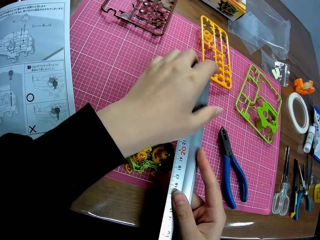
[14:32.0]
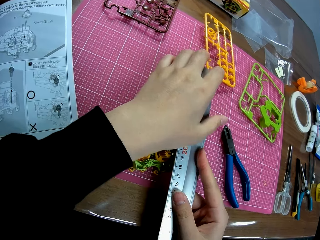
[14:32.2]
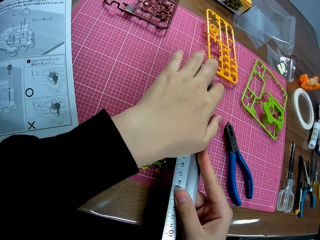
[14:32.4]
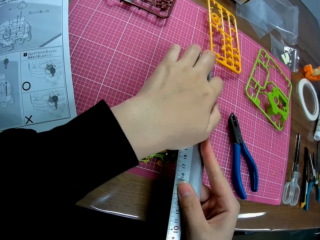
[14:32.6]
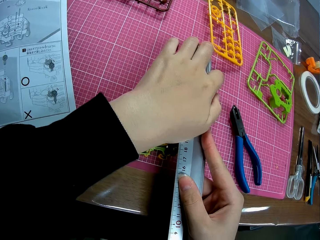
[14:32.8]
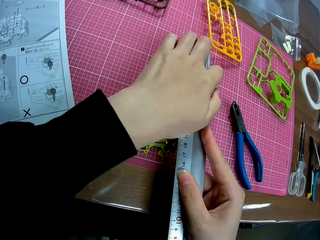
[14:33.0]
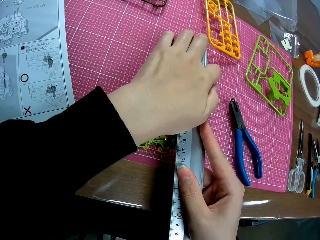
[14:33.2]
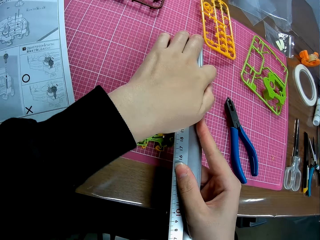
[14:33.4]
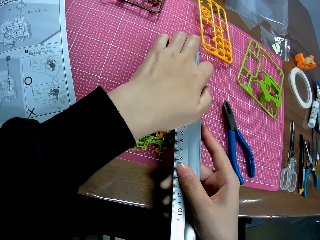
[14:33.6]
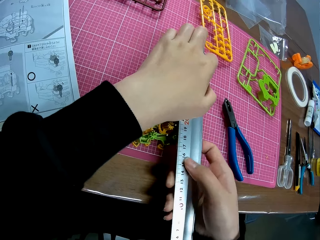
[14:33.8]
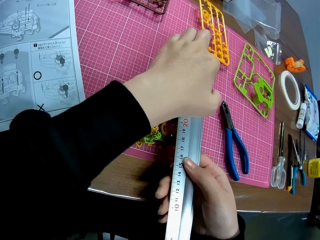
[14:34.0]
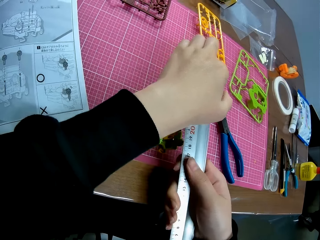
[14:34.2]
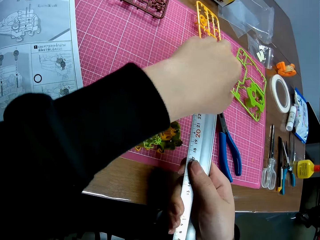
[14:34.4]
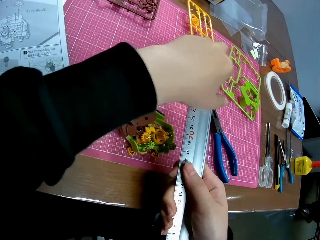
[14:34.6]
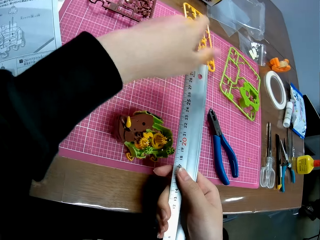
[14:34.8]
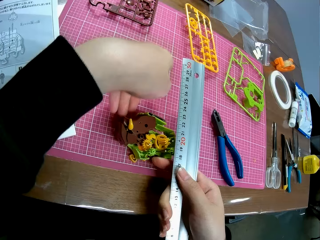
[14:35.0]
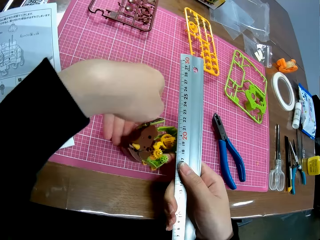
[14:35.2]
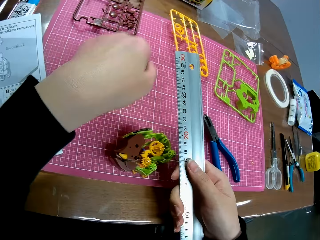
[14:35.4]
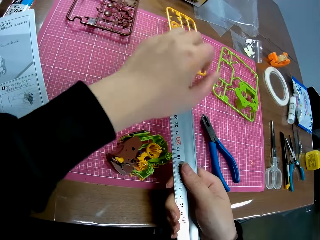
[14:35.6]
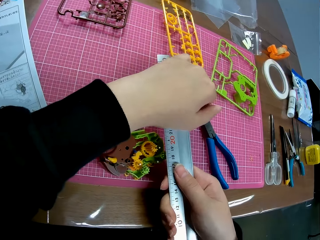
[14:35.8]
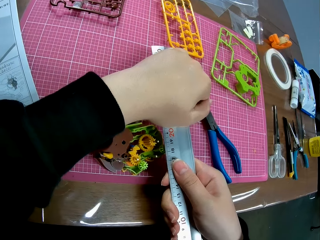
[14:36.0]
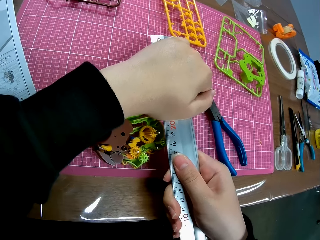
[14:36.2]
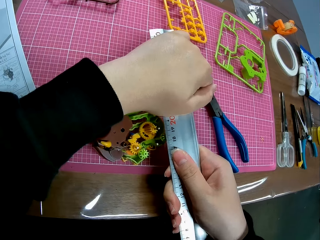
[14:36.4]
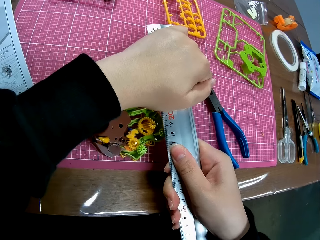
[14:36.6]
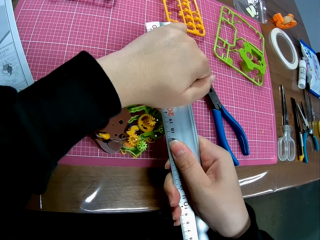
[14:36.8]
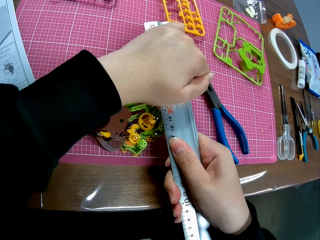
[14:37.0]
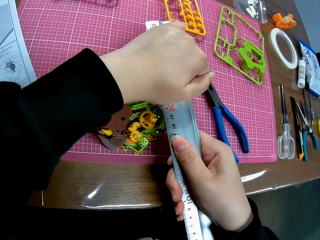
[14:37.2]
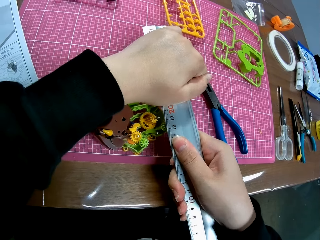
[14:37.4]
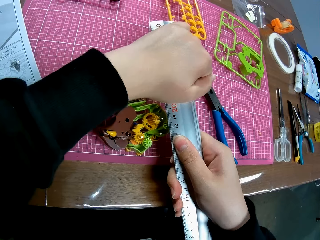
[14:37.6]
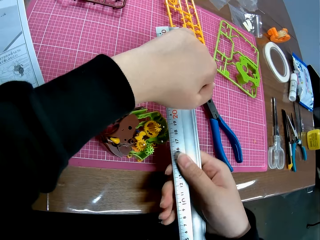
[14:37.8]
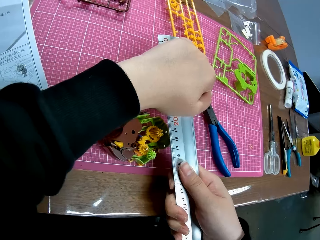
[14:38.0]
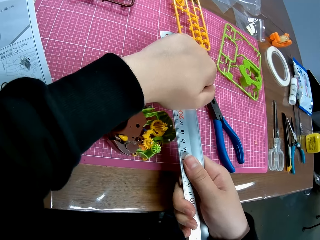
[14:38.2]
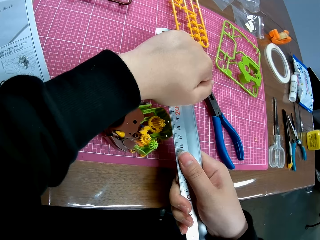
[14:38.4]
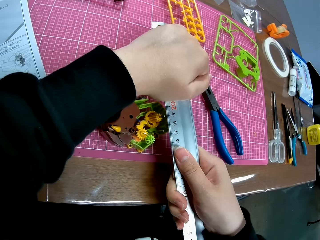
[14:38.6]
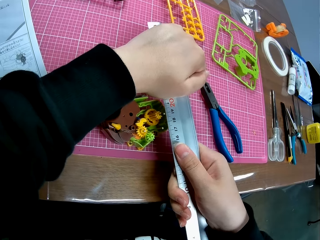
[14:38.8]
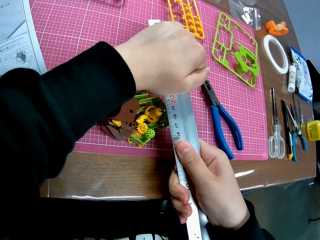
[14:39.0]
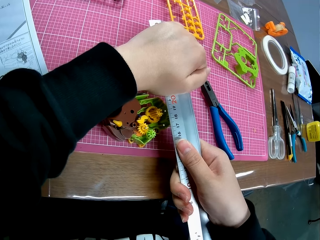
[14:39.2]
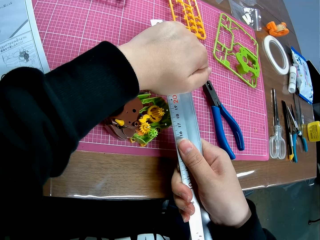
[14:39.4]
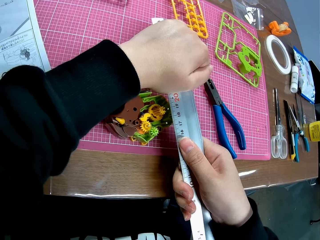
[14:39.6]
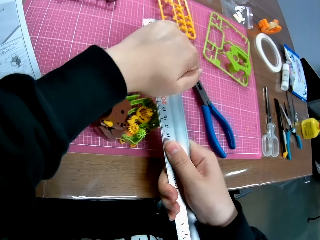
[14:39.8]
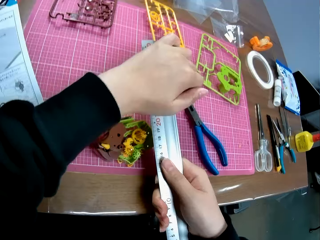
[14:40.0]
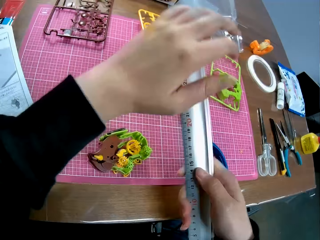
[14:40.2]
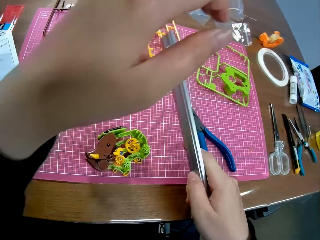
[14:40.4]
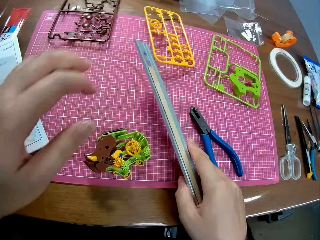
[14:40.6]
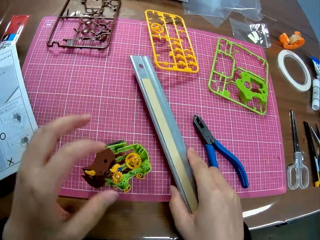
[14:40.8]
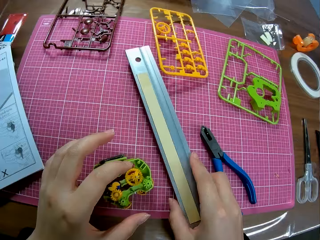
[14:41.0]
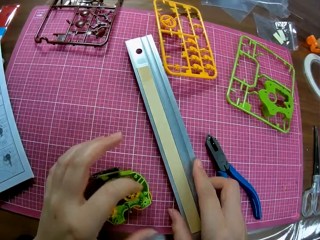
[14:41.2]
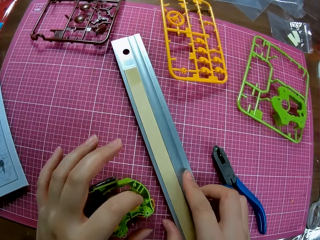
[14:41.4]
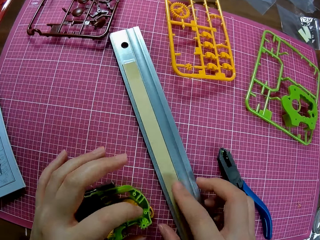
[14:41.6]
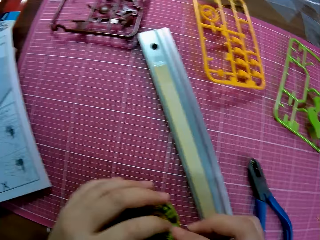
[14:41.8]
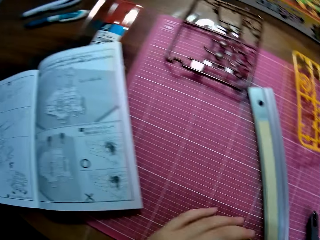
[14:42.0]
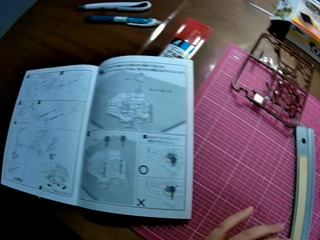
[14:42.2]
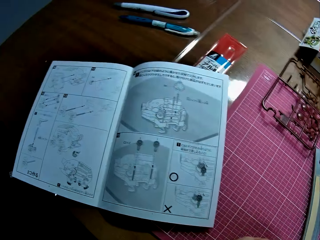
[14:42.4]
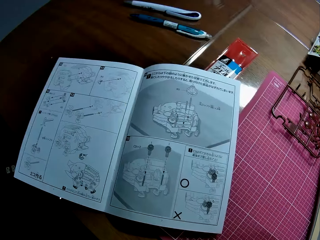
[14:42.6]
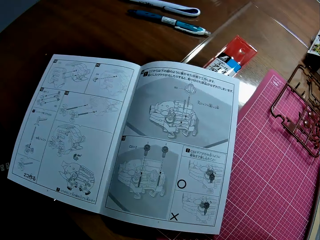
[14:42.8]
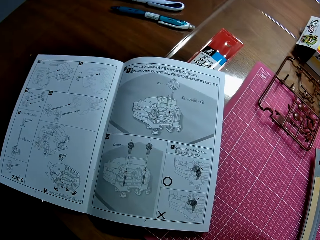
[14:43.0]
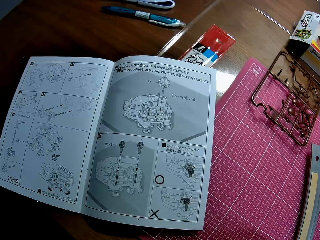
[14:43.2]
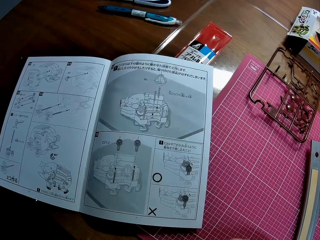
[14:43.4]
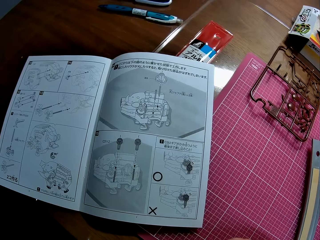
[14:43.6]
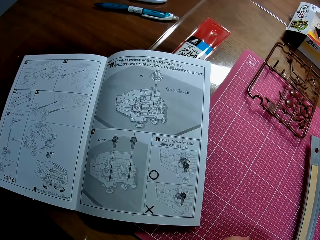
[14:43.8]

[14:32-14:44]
The camera wearer presses the model with a ruler. They tighten the nut with the ruler on the table. They put the ruler on the cutting mat.

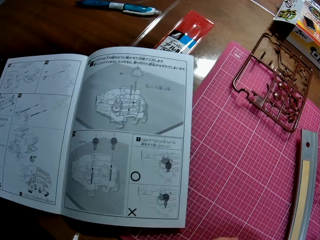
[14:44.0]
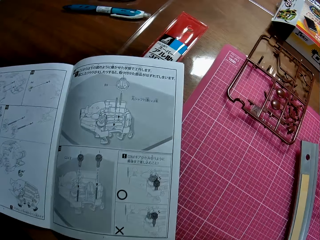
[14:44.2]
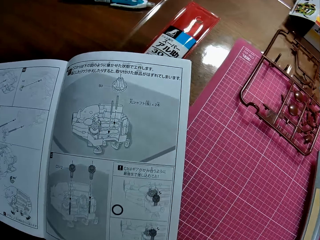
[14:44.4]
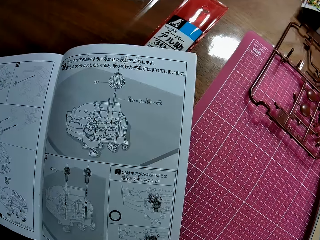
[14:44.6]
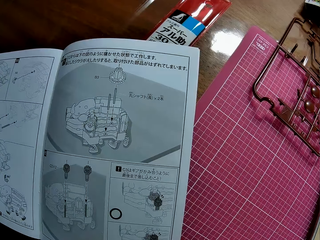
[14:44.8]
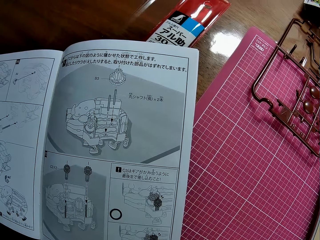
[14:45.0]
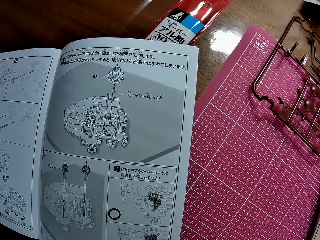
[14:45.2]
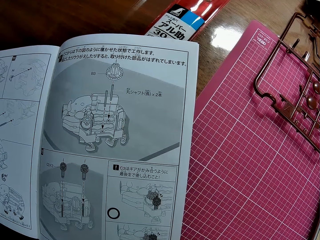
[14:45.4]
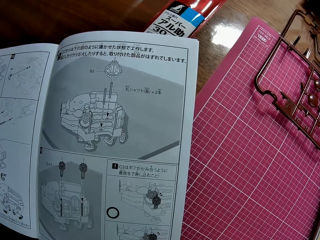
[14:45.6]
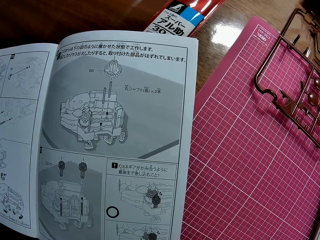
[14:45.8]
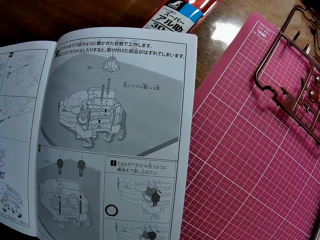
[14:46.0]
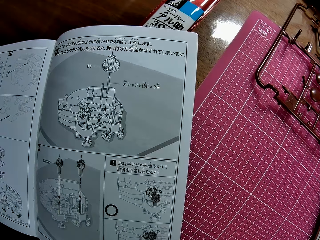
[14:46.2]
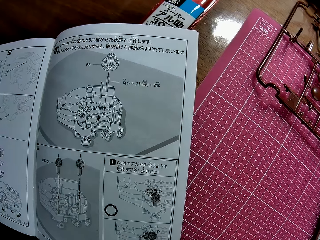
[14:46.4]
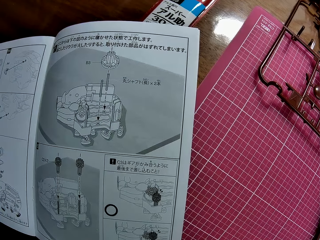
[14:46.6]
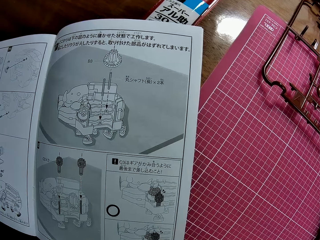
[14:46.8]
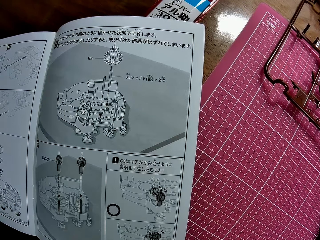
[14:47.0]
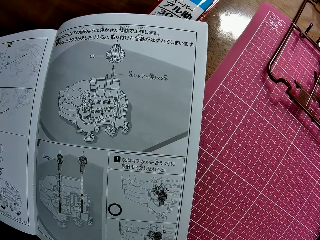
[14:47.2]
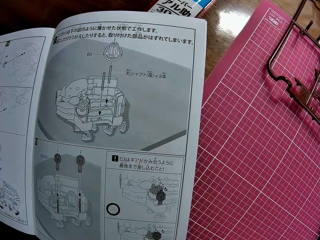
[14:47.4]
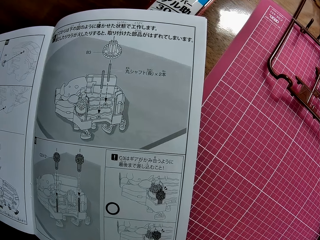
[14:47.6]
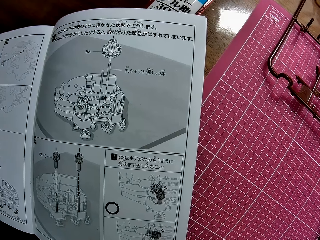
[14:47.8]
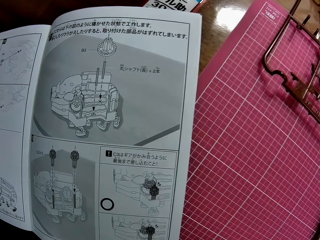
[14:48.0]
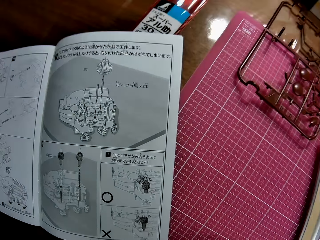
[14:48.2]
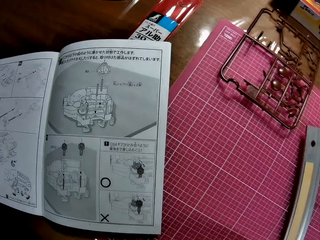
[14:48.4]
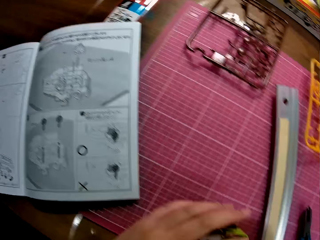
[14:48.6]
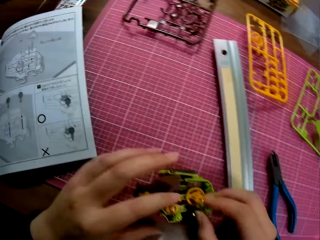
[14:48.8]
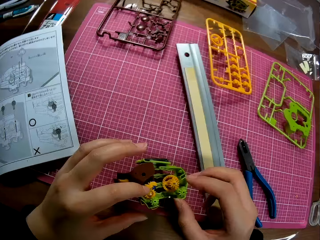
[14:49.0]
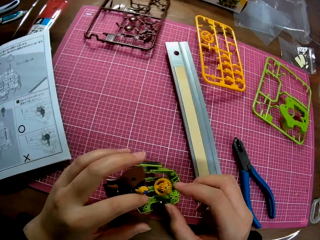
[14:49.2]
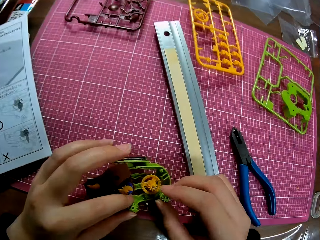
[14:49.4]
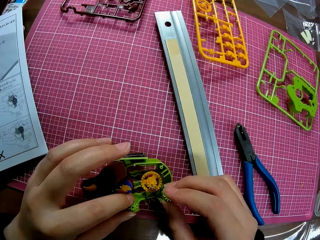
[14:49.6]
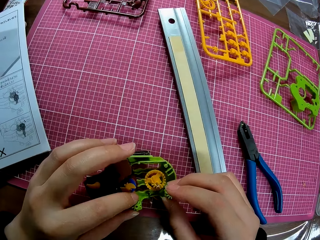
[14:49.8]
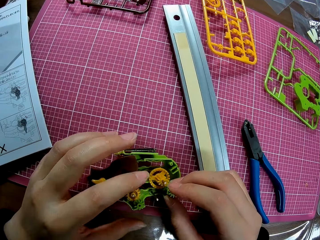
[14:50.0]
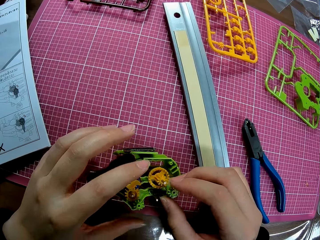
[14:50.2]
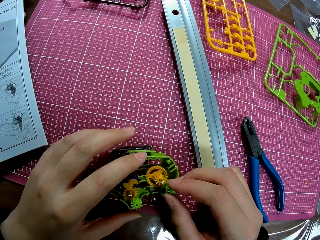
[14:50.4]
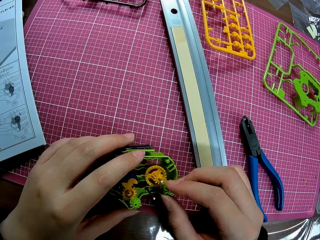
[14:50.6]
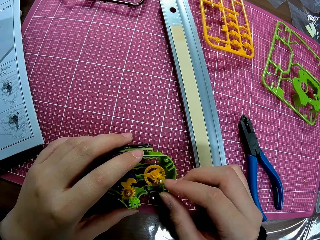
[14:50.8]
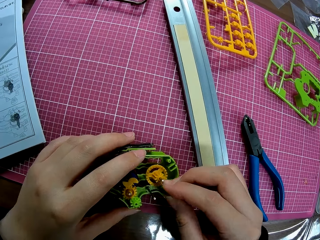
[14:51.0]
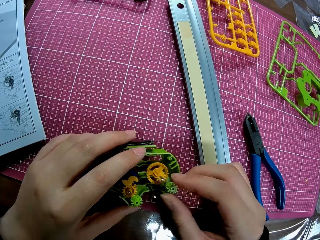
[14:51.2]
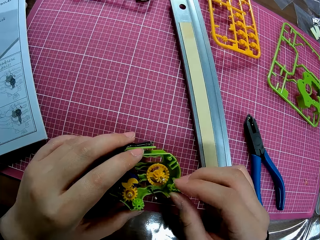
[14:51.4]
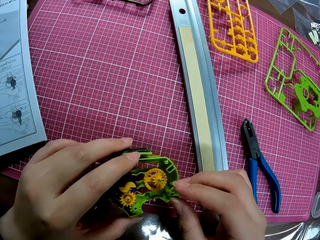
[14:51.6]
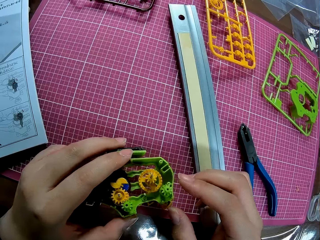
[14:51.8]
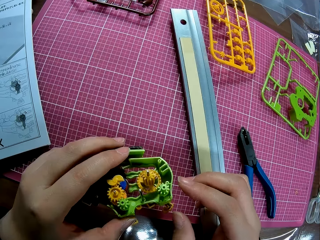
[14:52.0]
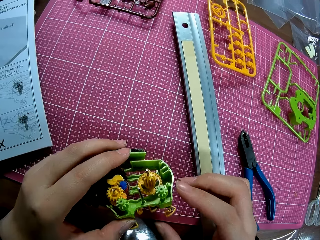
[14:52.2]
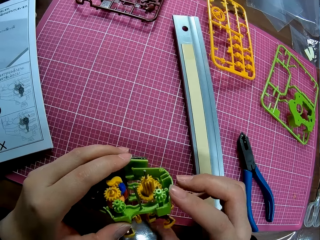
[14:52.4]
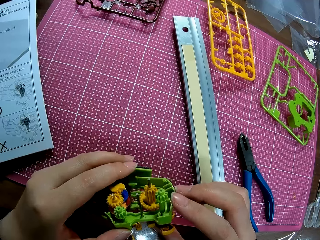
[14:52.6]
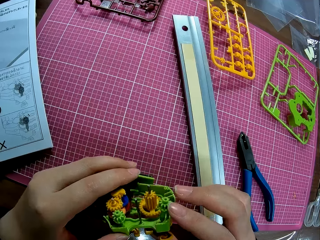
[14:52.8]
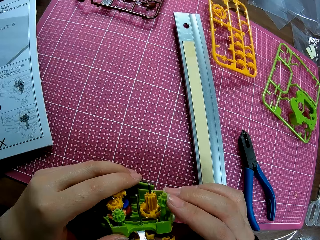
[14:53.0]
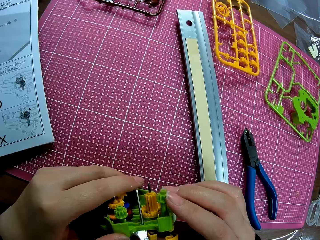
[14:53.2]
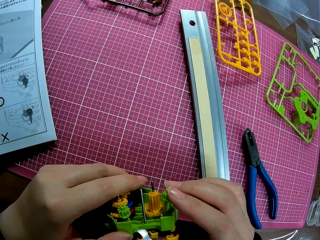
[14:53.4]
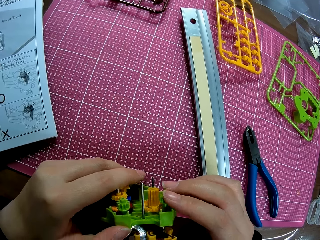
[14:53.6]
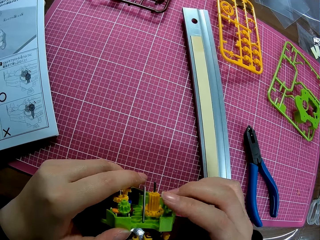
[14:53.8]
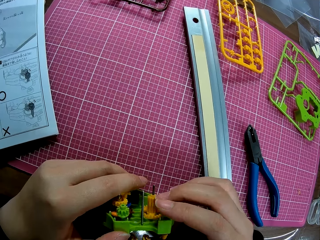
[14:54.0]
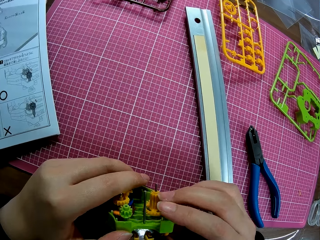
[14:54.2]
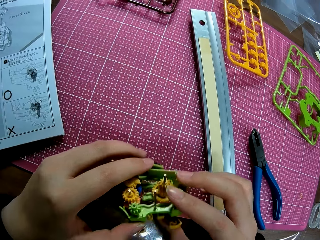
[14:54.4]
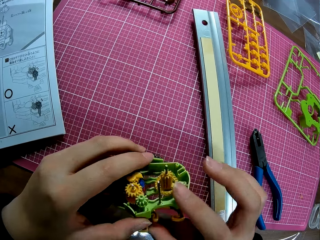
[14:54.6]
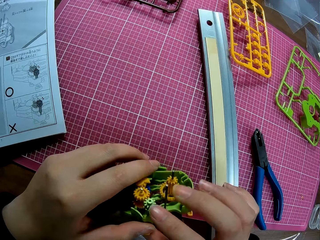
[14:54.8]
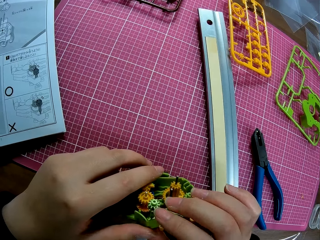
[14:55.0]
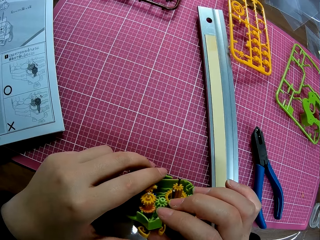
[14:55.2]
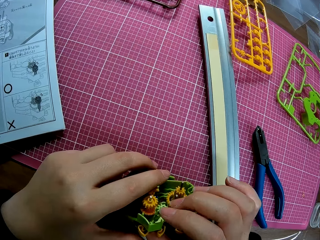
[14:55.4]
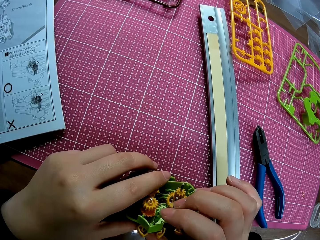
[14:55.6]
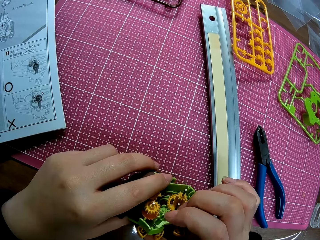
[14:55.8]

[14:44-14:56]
The camera wearer reads through the modeling manual on the table. They couple the toy engine. They hold the model with both hands. They rotate a modeling piece. They lift the model off the cutting mat. They hold the model with both hands again.
